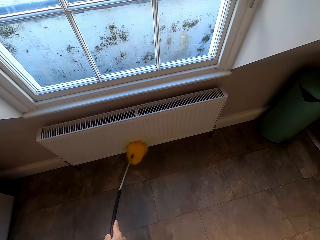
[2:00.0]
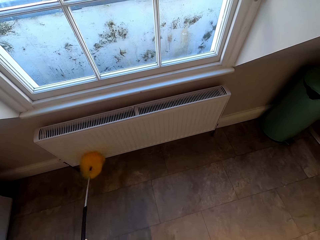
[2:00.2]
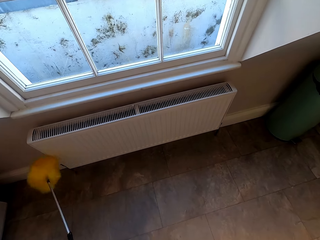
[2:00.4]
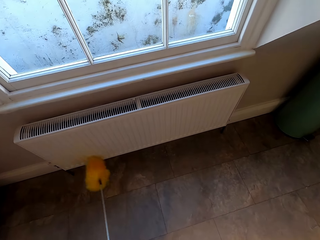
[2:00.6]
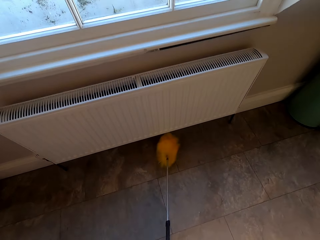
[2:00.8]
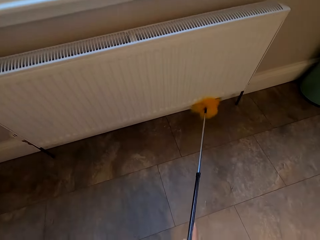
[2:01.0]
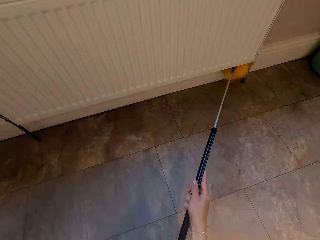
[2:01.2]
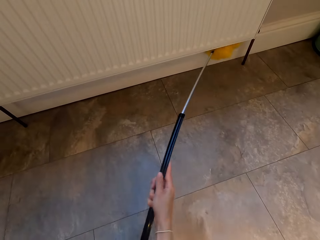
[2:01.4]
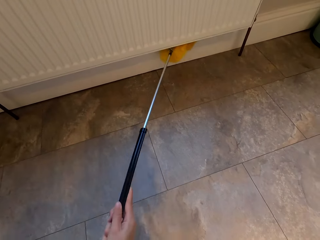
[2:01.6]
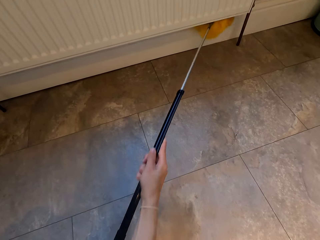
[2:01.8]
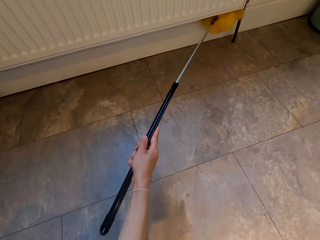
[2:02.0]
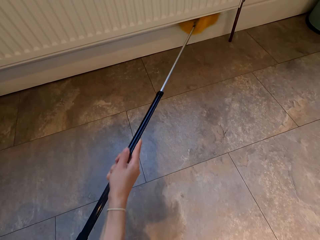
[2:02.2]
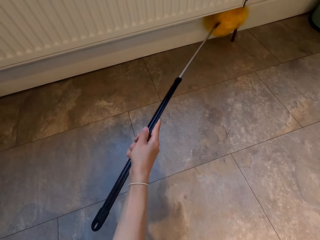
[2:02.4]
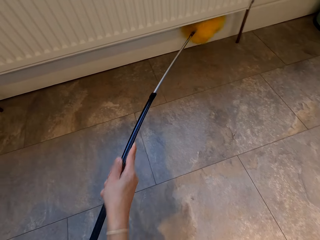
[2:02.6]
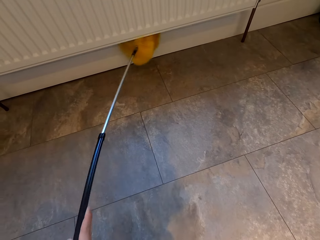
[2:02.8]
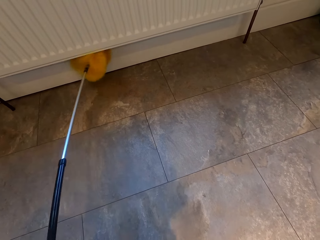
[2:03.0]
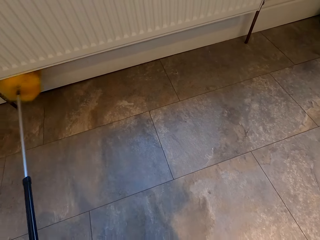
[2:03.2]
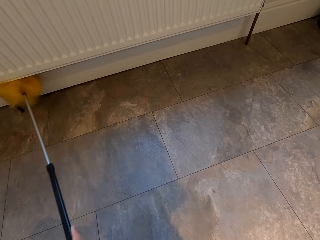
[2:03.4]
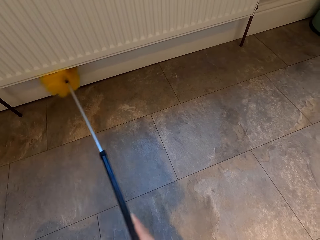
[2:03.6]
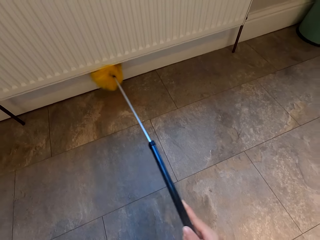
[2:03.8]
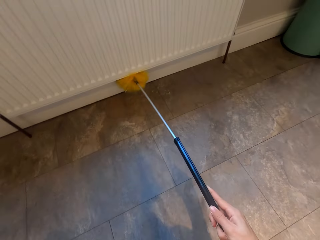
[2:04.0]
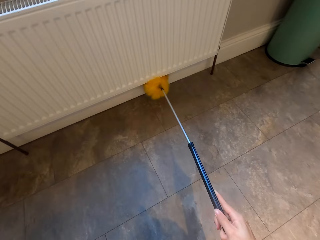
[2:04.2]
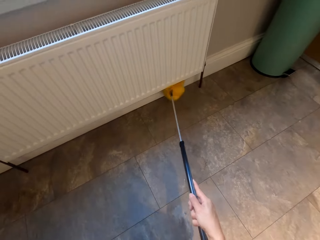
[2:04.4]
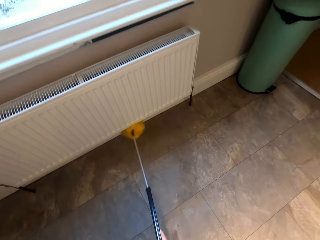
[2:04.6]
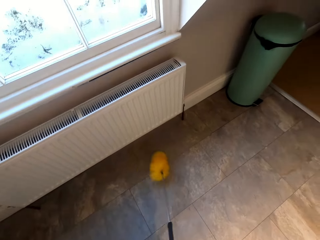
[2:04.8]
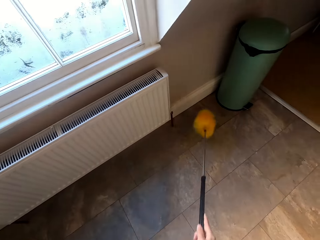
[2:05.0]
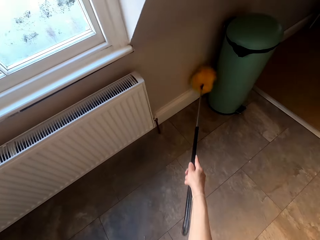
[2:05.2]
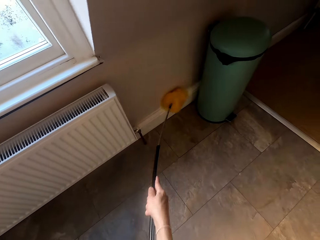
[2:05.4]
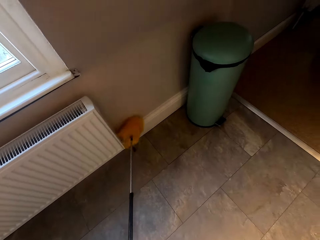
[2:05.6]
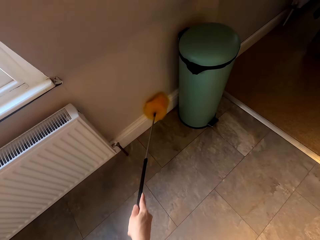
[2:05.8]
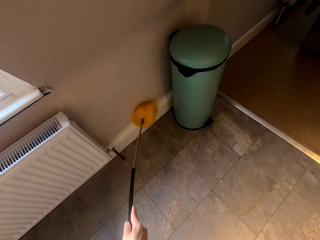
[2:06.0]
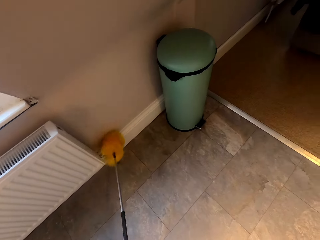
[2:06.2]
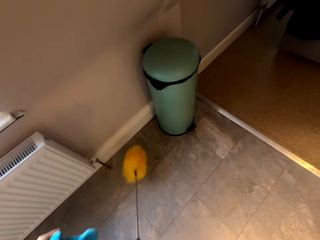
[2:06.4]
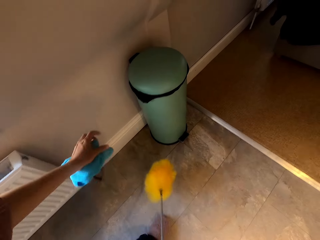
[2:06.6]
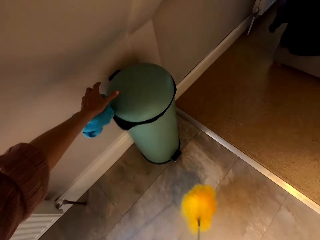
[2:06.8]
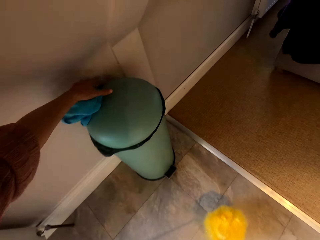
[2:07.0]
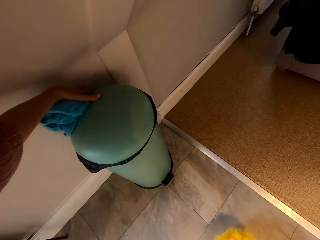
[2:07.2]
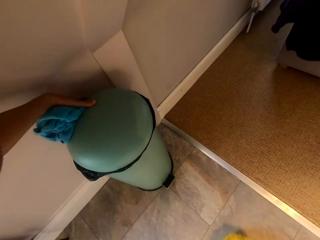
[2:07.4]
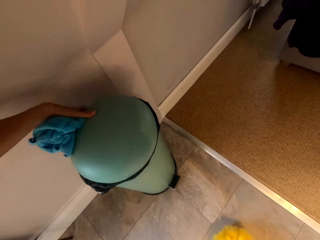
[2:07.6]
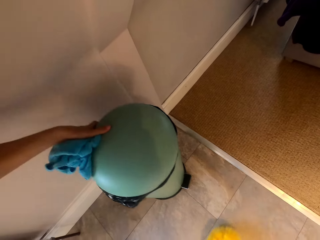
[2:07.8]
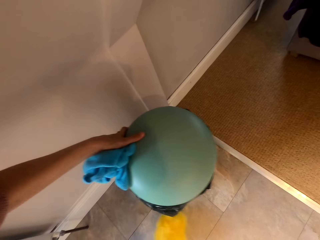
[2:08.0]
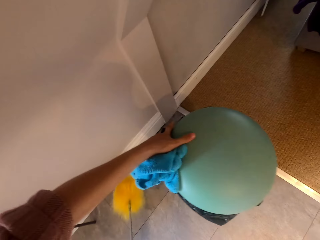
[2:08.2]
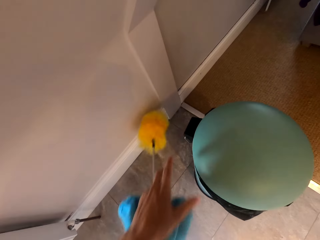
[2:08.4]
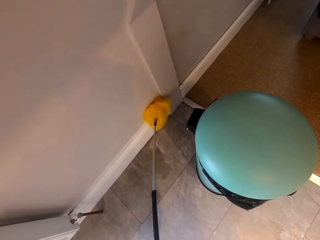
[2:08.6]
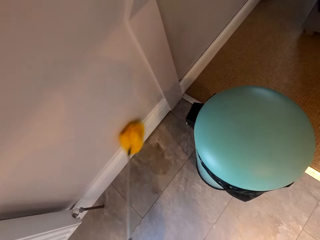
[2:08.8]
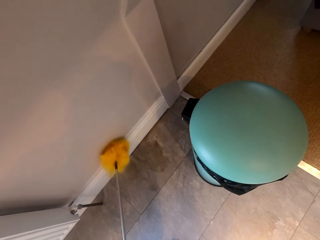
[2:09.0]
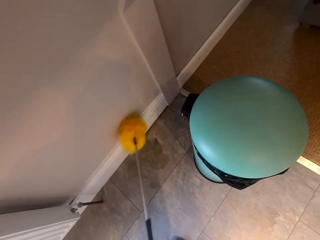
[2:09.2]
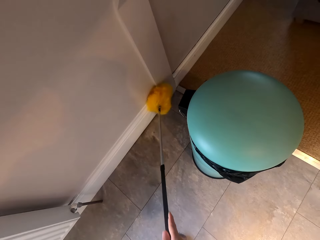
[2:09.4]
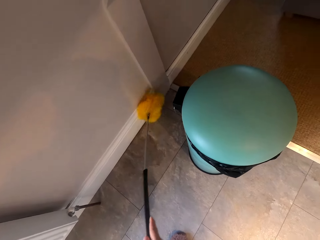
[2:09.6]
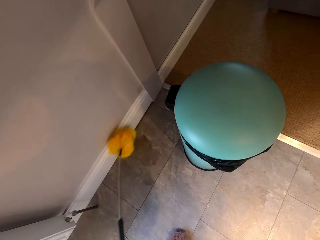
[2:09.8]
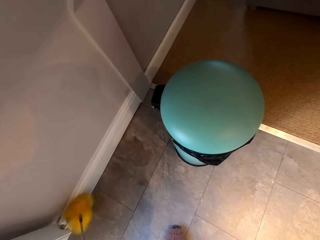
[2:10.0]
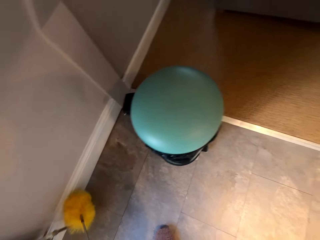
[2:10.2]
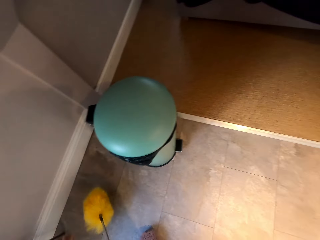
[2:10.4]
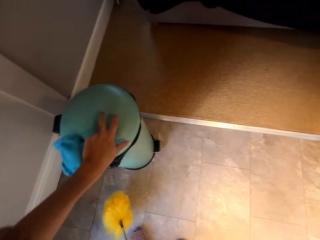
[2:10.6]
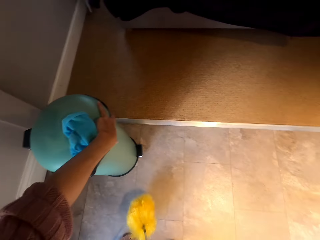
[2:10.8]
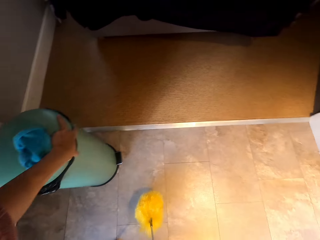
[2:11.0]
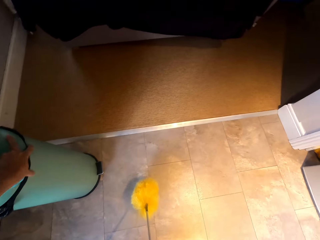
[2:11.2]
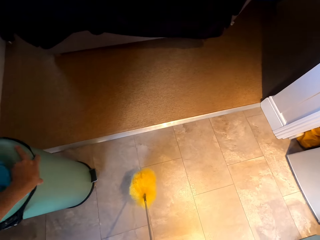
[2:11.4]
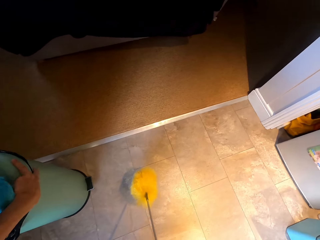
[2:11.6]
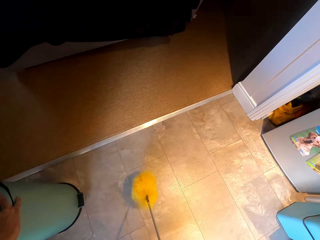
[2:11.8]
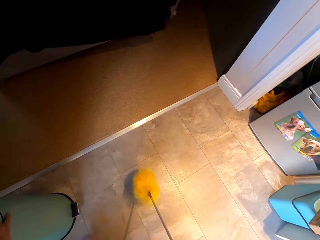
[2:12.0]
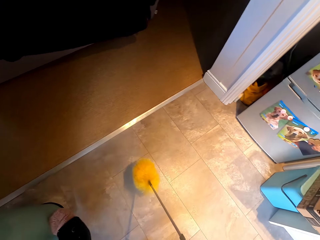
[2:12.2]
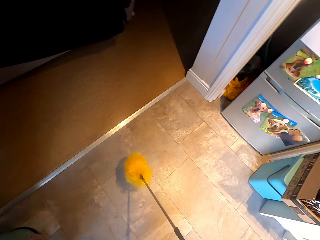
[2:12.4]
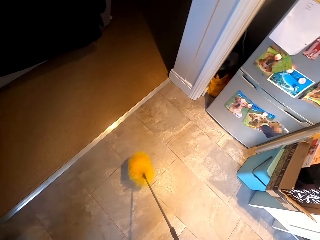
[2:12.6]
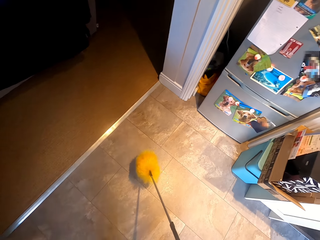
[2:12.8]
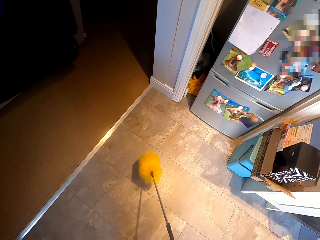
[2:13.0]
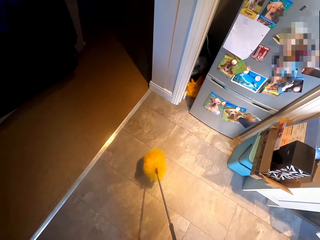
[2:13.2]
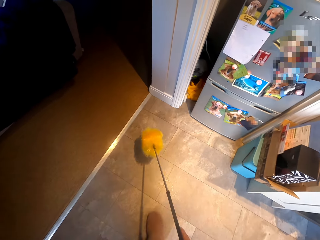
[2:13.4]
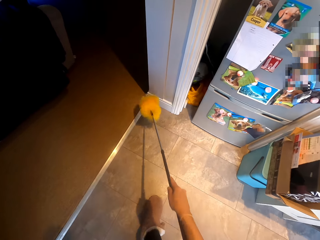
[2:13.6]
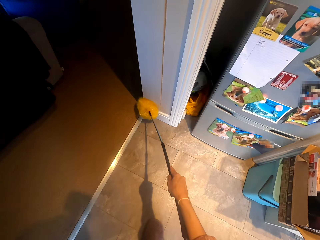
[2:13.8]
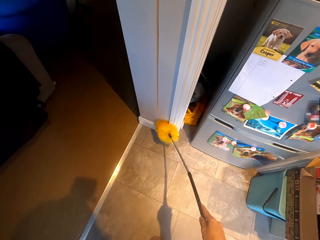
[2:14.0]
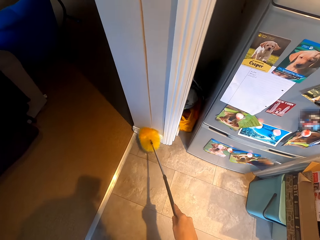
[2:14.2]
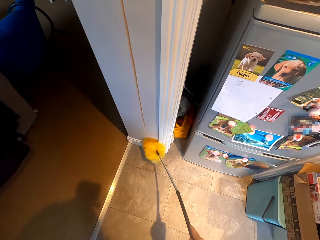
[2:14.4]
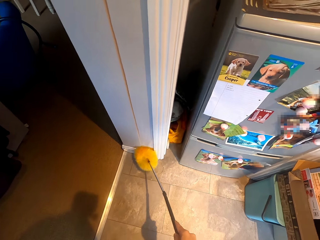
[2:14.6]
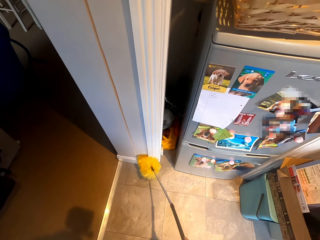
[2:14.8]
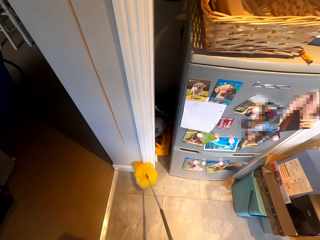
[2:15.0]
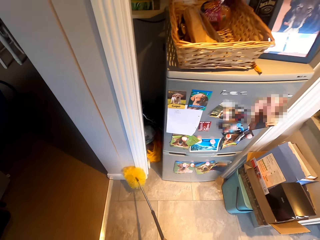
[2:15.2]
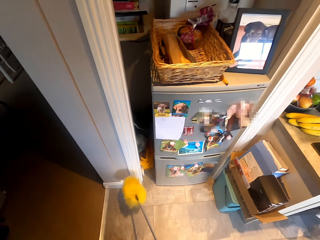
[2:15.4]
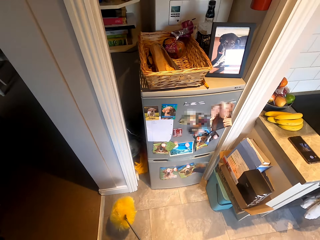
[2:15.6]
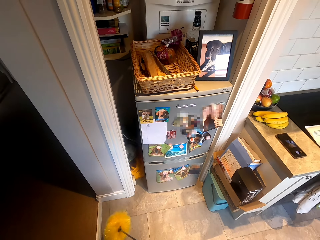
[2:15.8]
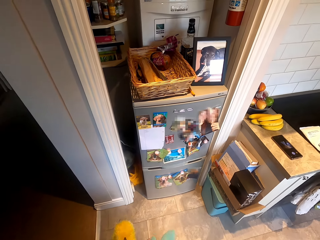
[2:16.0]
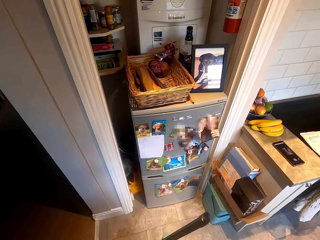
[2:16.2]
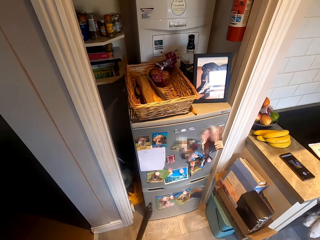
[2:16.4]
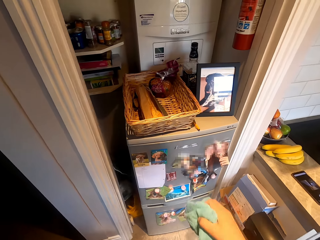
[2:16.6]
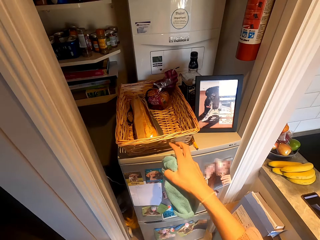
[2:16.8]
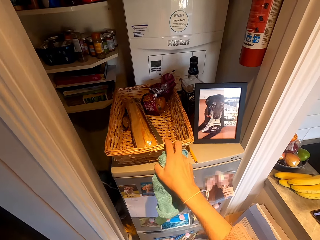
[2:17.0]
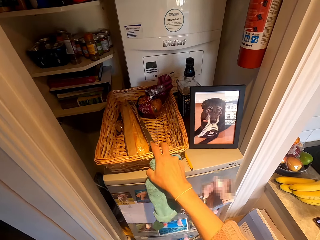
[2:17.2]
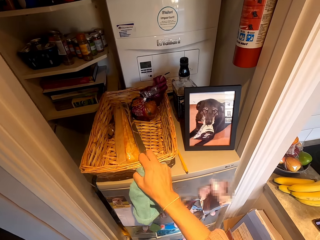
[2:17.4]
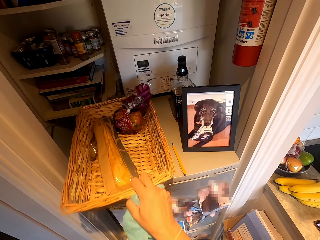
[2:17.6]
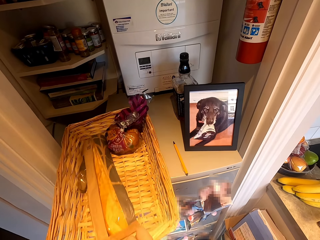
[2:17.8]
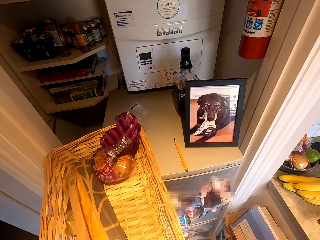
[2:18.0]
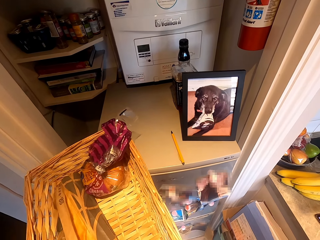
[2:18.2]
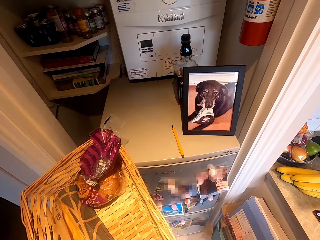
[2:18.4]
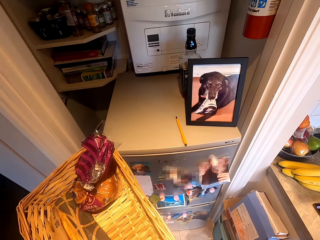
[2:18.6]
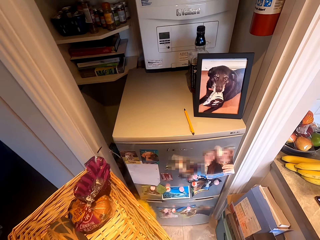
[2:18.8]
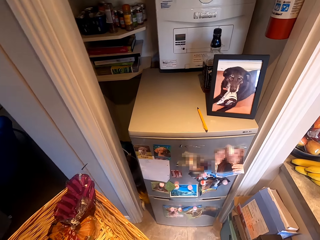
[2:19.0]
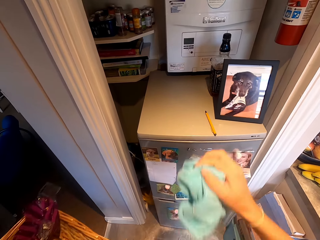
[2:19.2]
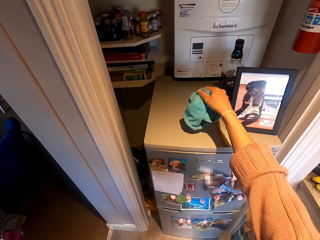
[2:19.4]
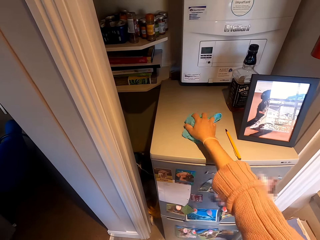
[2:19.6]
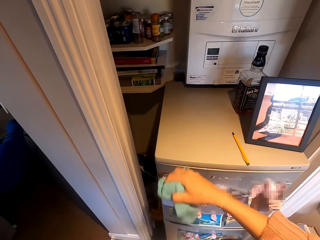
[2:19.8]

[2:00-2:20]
The camera wearer pushes the trash bin or dust bin. They clean the wall. They clean the corner of the kitchen. They move the dust bin. They clean the door. They clean the kitchen. They pick up the tray. They hold the tray.

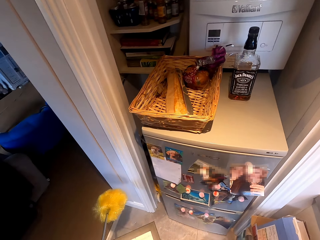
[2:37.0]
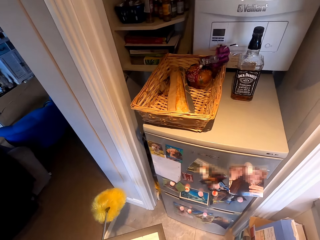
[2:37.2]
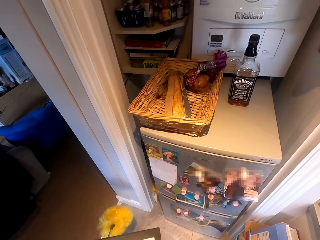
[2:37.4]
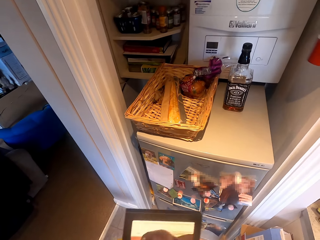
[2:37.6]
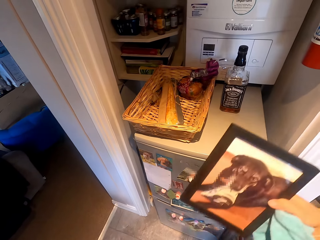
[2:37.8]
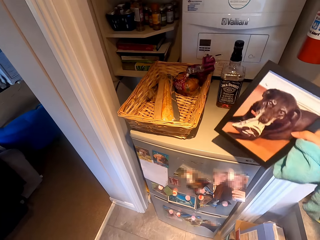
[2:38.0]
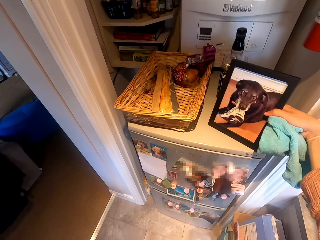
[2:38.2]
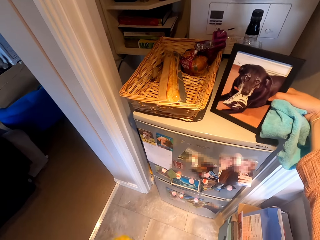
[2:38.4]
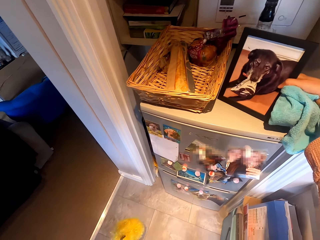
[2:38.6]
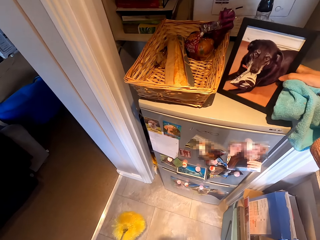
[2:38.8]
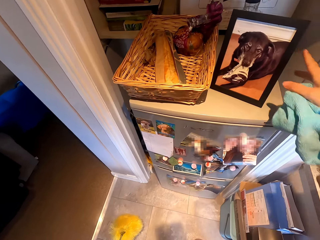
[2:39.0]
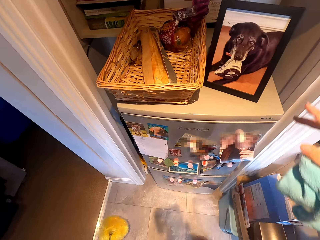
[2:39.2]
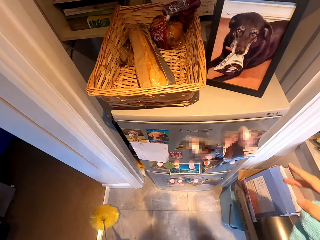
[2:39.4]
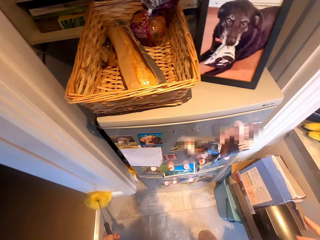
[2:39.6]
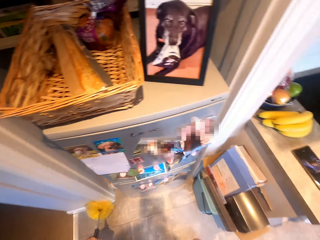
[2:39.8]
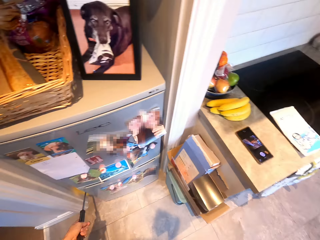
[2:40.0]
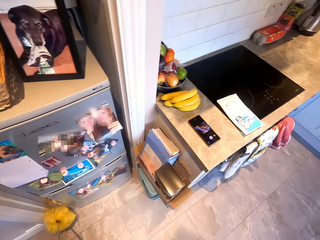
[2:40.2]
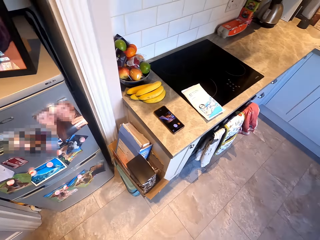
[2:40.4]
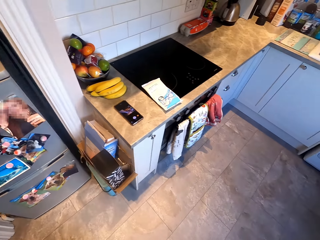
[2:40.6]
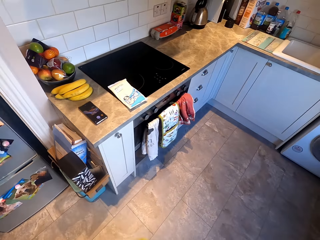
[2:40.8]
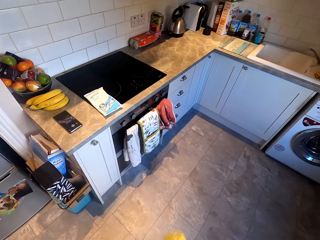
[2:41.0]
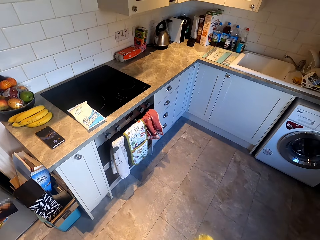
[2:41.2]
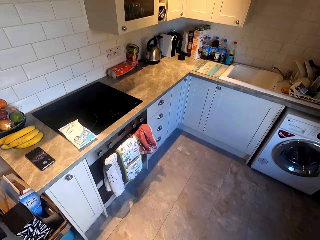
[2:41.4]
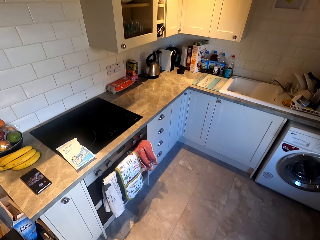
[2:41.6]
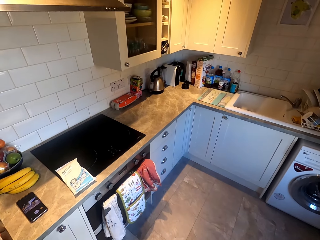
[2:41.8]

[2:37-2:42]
The camera wearer places the photo of a dog on top of the fridge.
